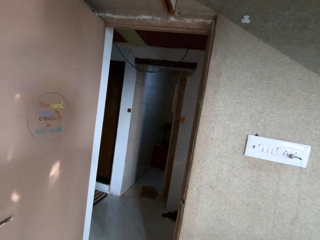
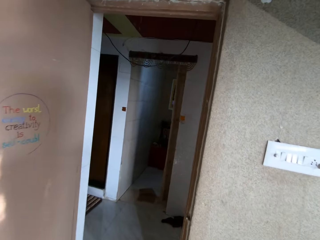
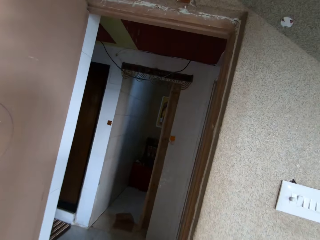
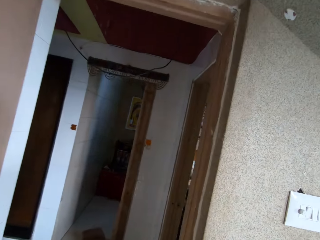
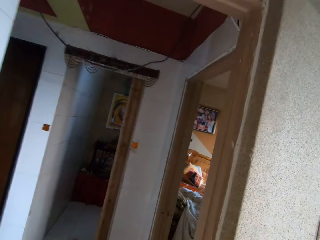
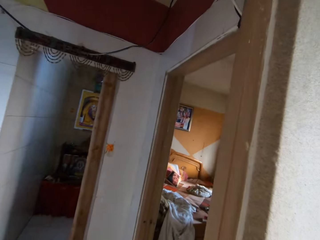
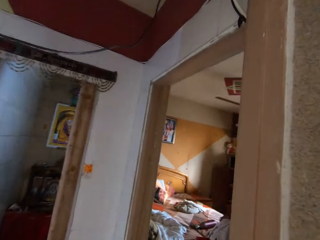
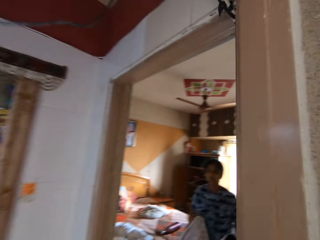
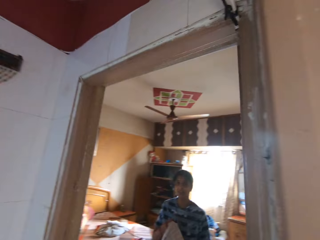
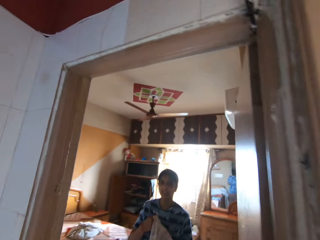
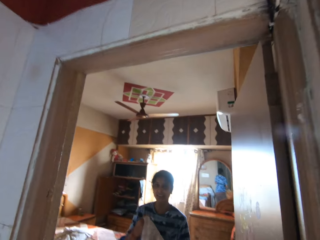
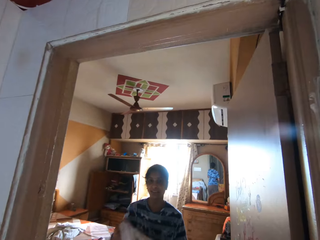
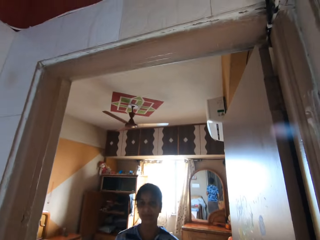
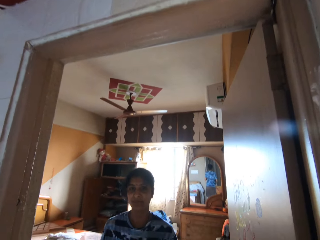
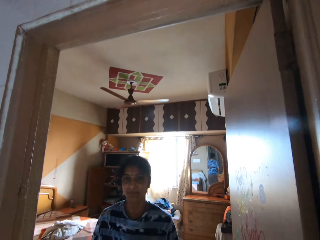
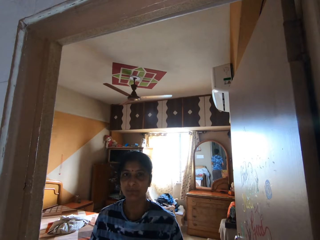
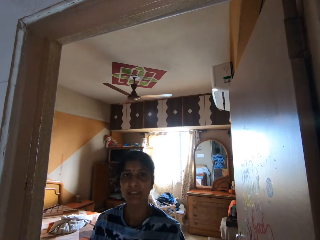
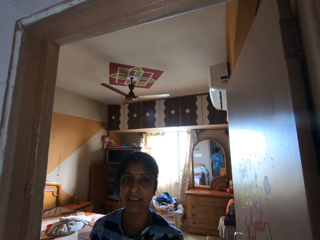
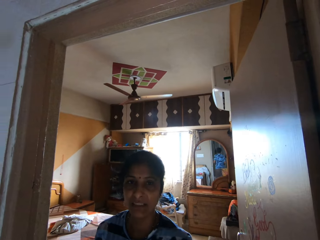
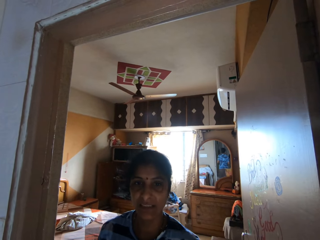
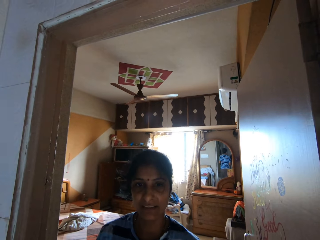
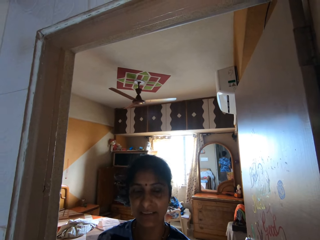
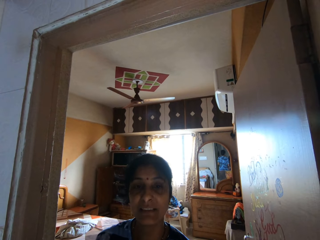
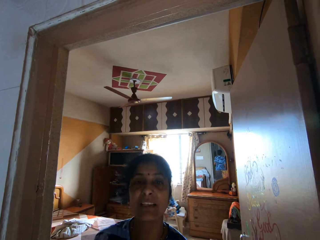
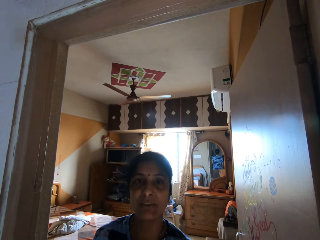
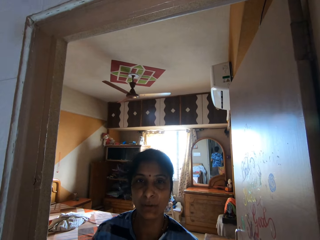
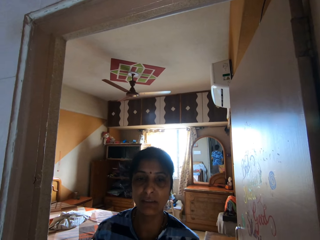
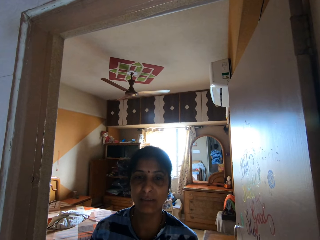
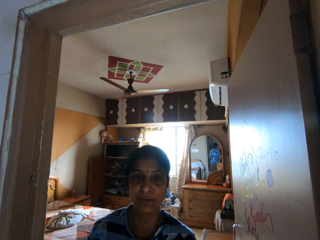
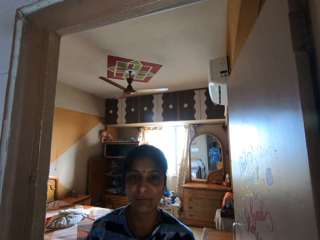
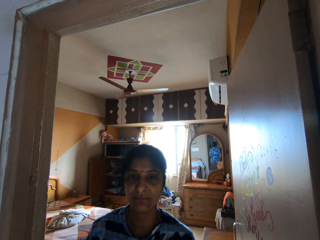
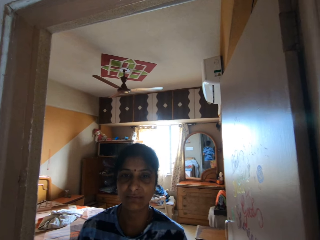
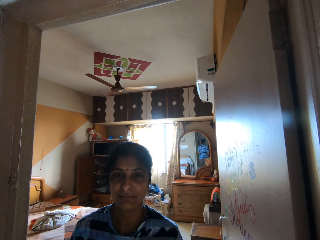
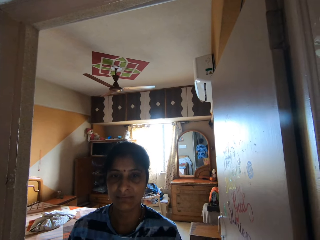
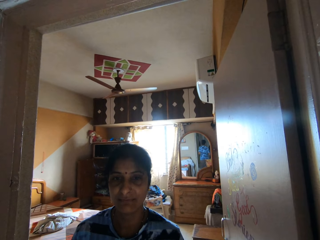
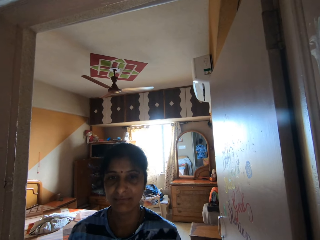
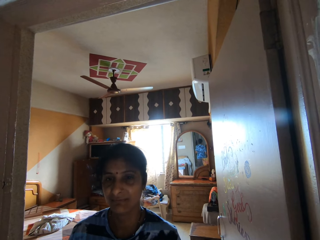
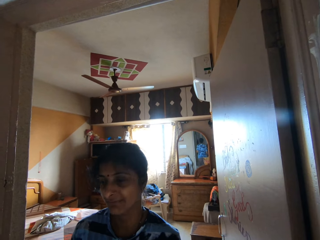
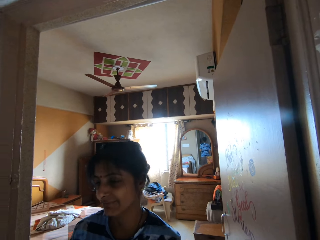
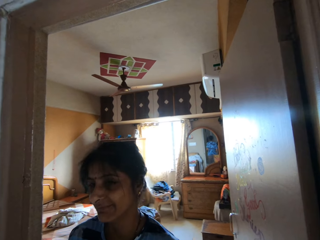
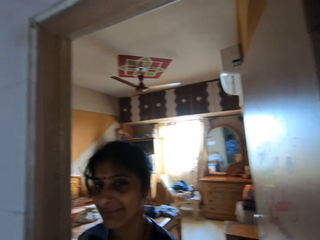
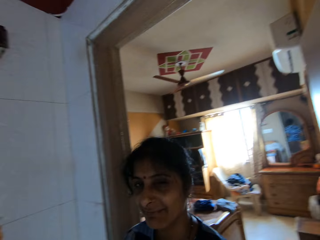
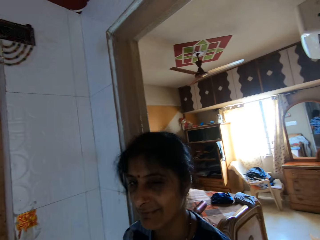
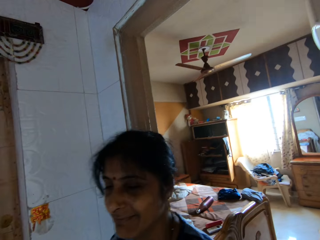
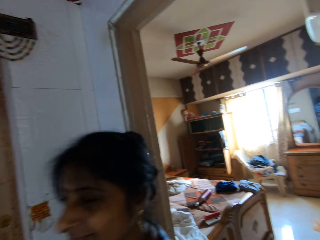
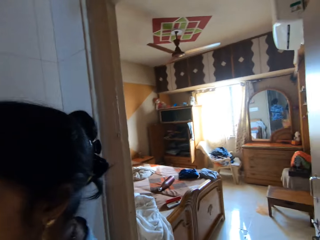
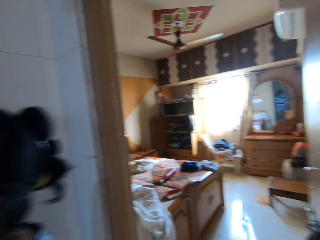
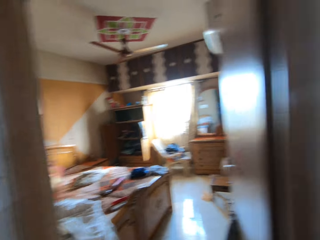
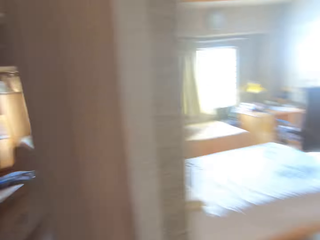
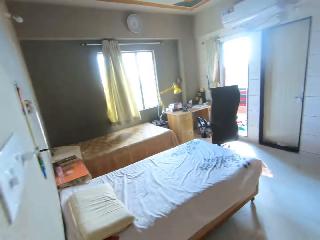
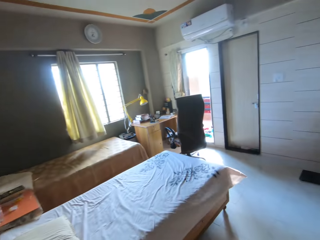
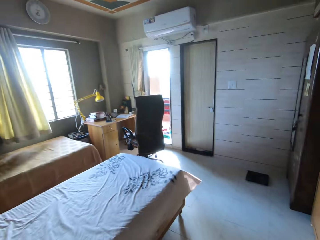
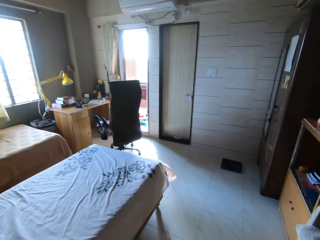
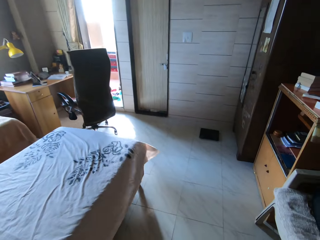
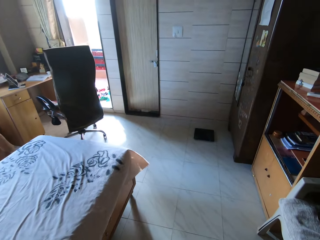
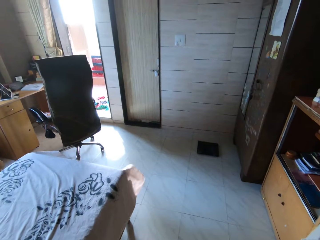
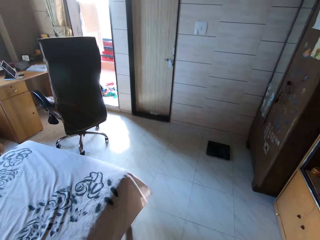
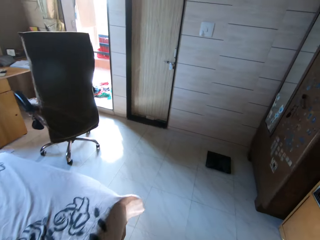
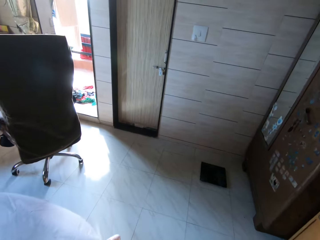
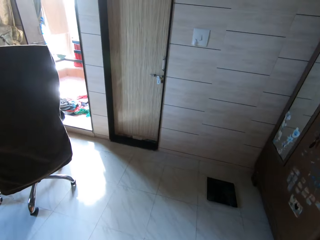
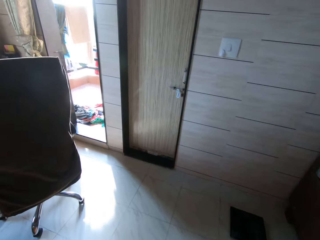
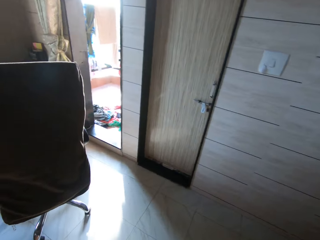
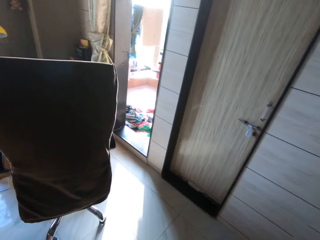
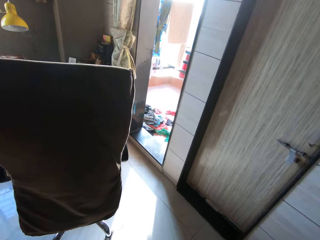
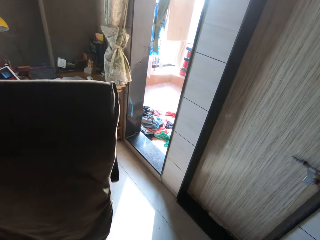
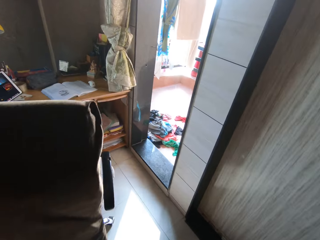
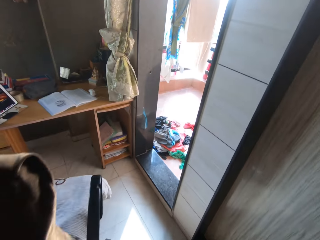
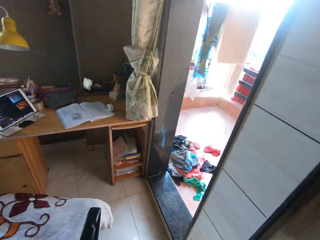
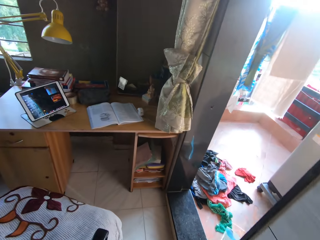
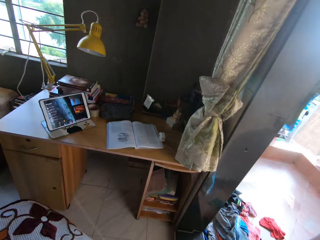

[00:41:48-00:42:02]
A woman converses with the camera wearer. The camera wearer walks inside the house.

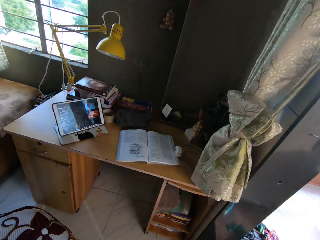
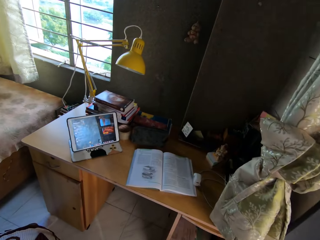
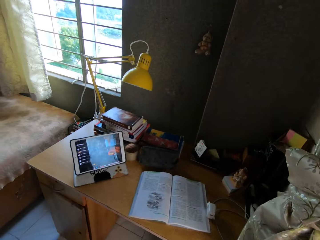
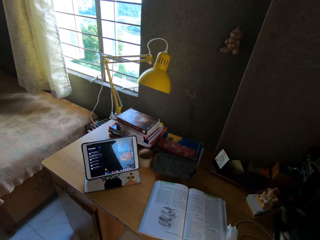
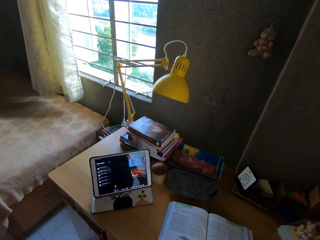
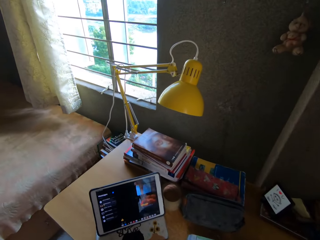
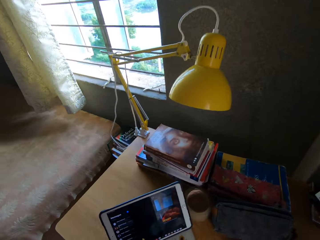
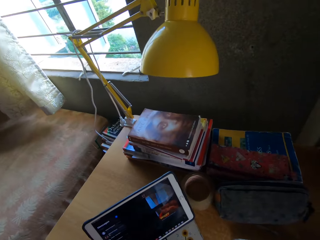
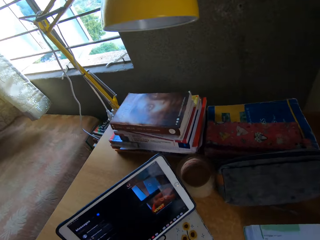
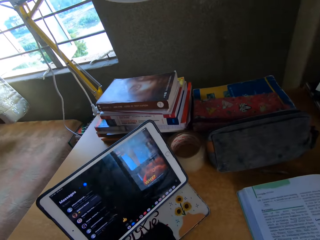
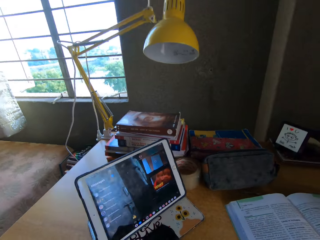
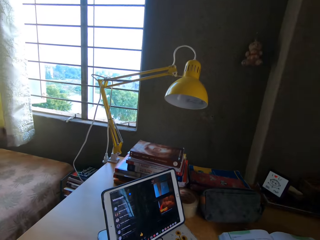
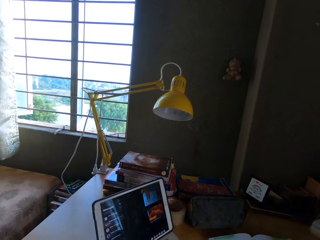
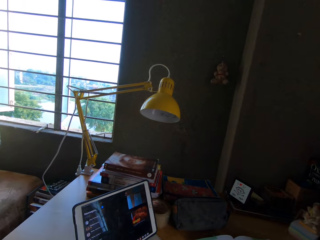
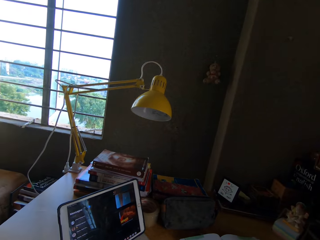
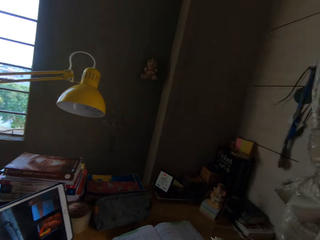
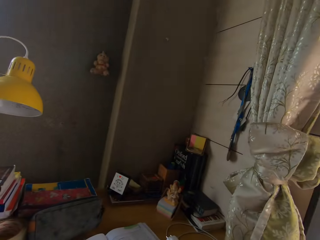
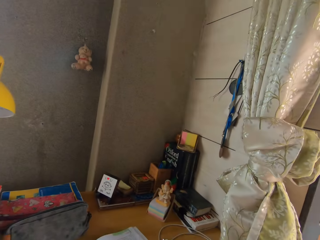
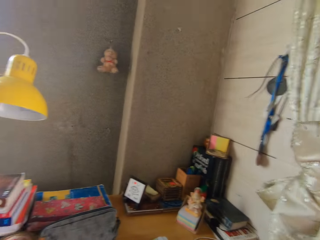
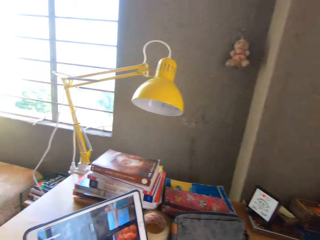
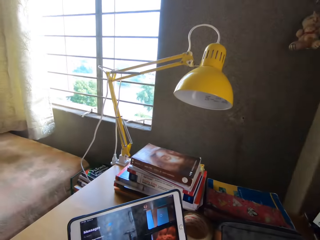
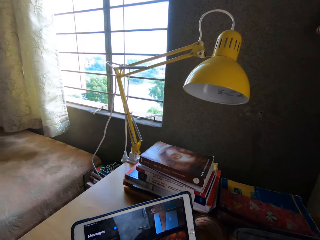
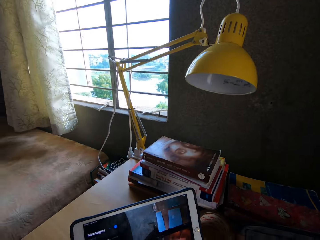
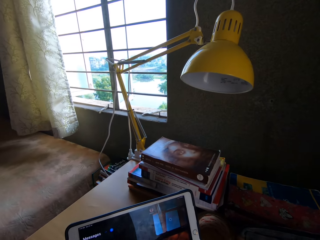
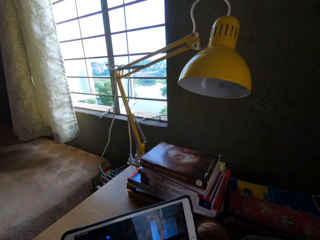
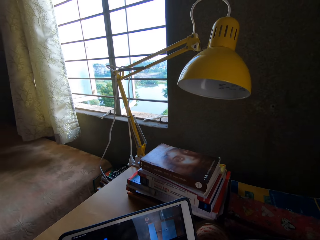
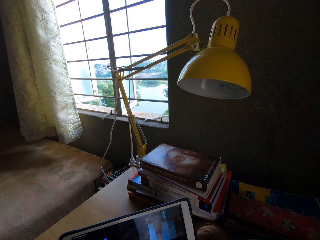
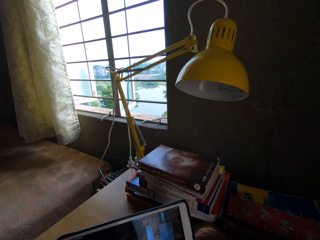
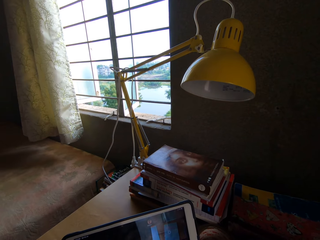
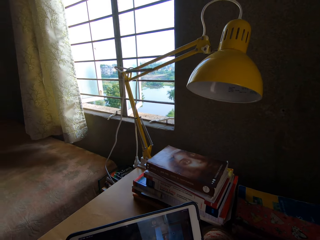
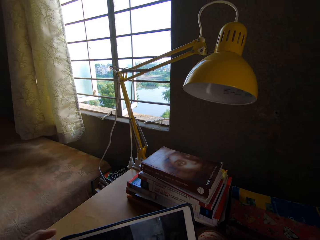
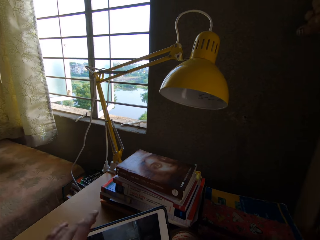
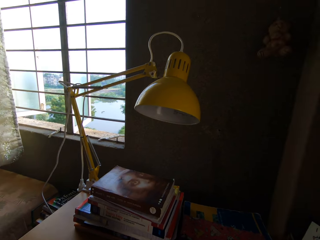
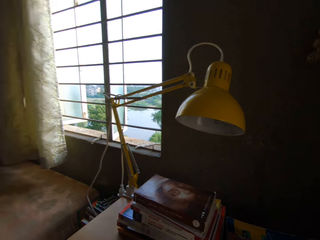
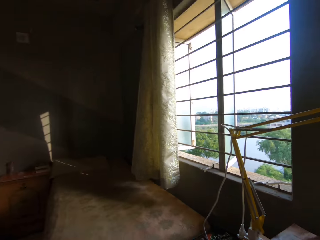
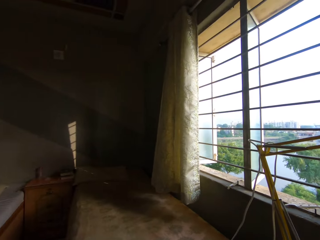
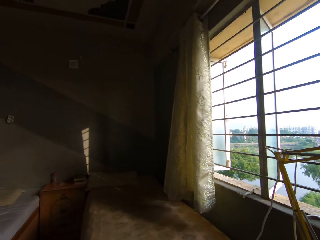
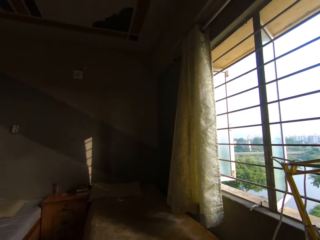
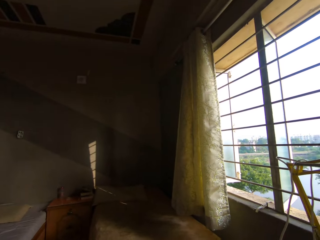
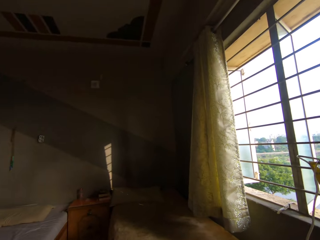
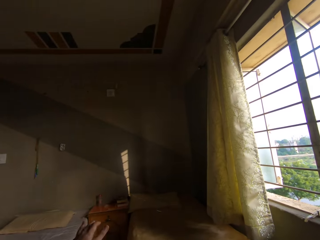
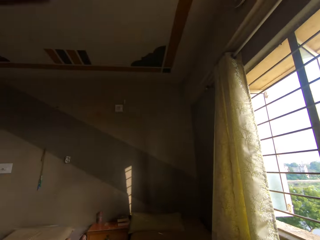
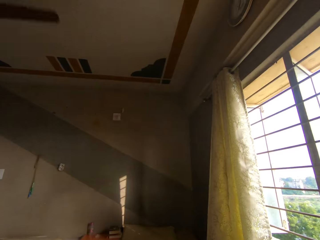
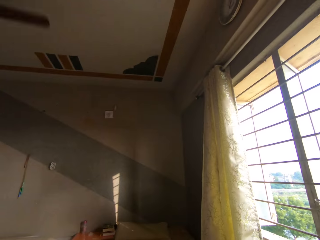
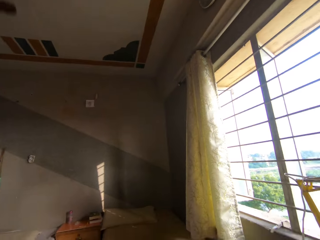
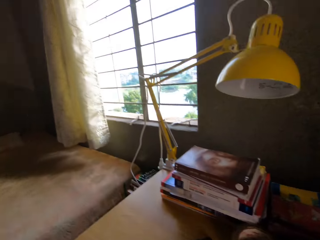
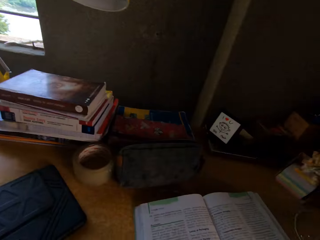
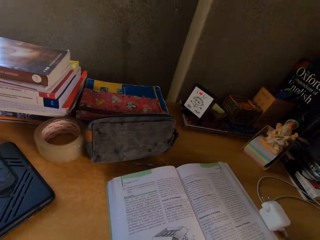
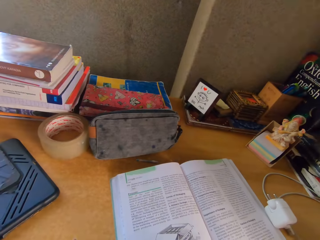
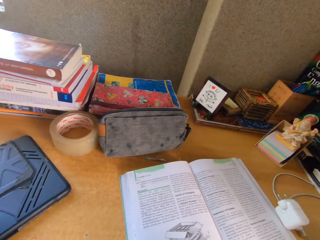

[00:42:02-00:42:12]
The camera wearer sits on a chair. They stare at the book on top of the table. They touch the cellphone on top of the table. They converse.
